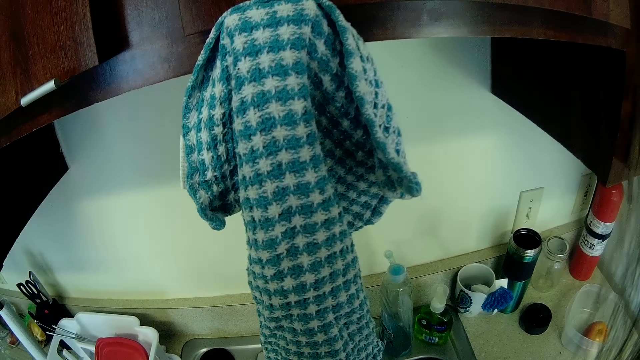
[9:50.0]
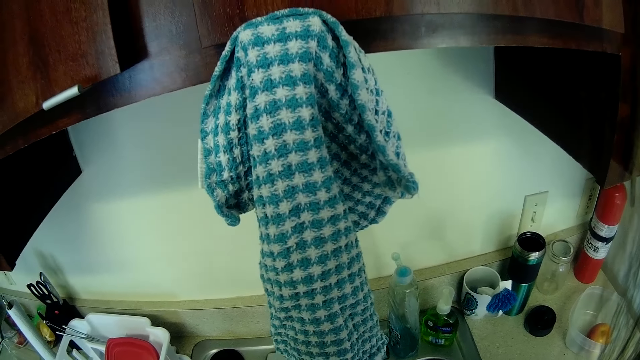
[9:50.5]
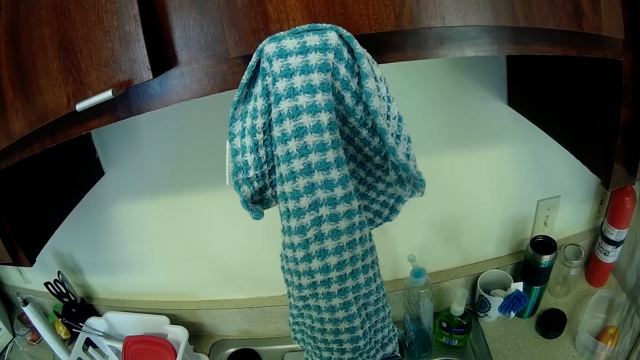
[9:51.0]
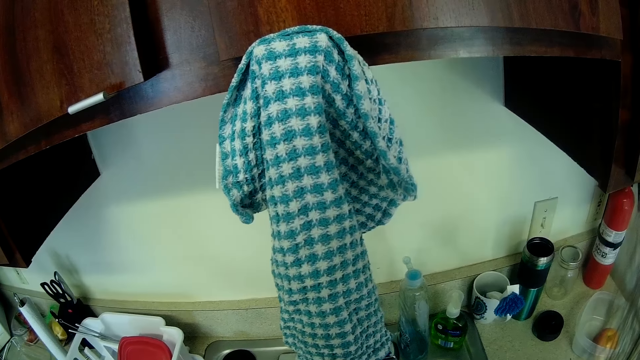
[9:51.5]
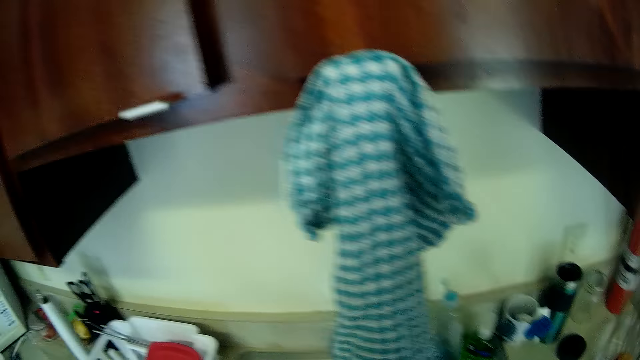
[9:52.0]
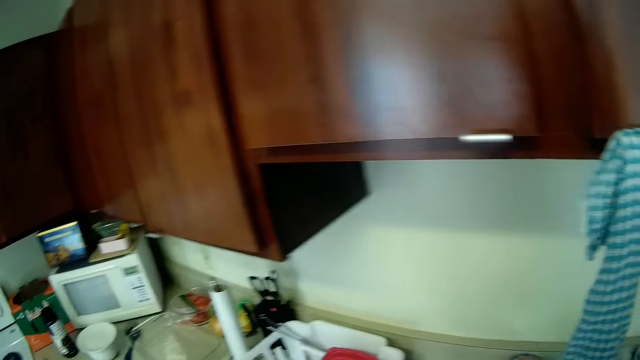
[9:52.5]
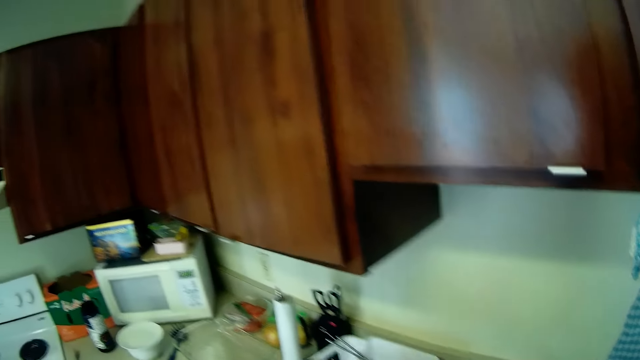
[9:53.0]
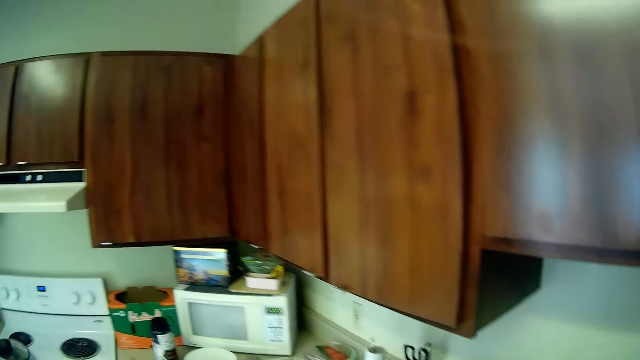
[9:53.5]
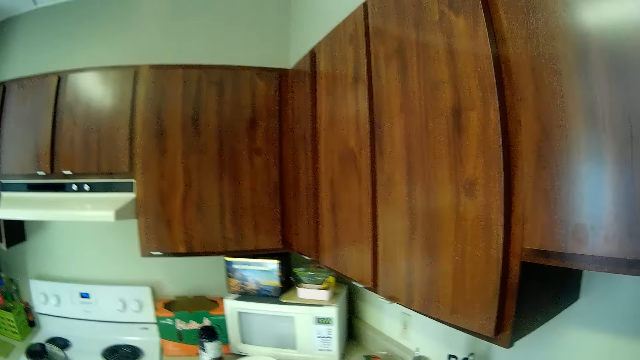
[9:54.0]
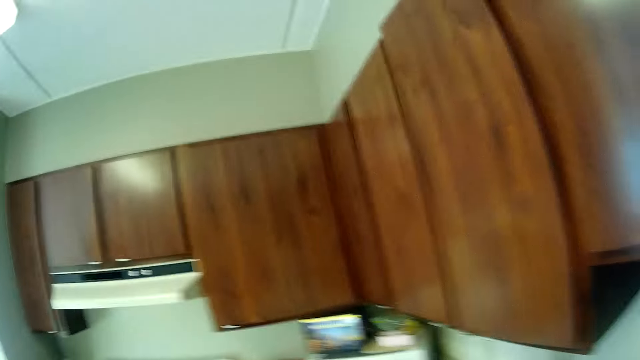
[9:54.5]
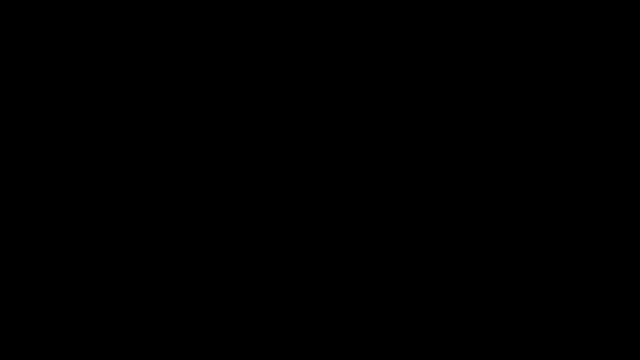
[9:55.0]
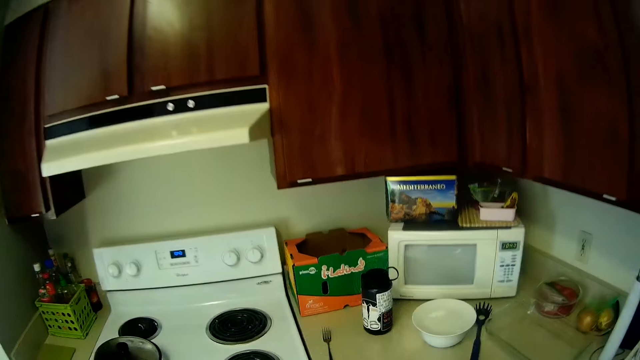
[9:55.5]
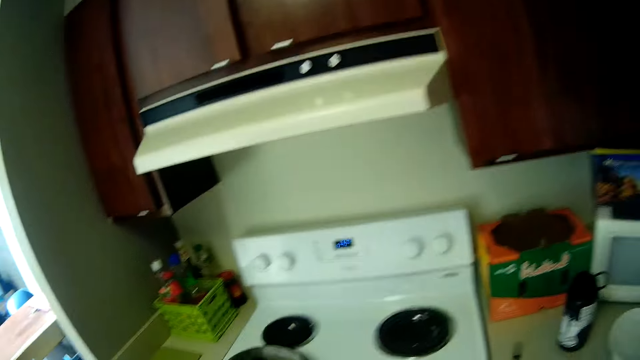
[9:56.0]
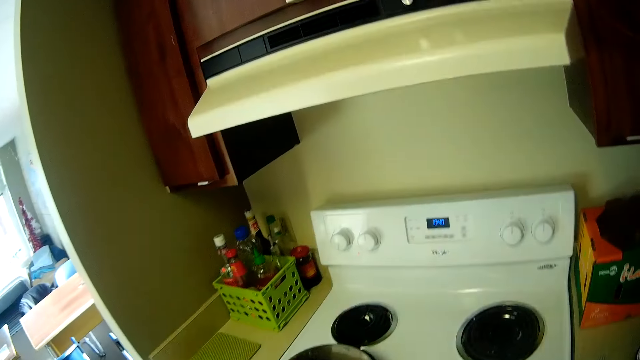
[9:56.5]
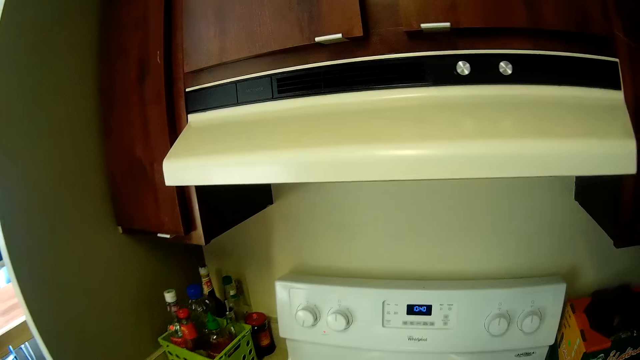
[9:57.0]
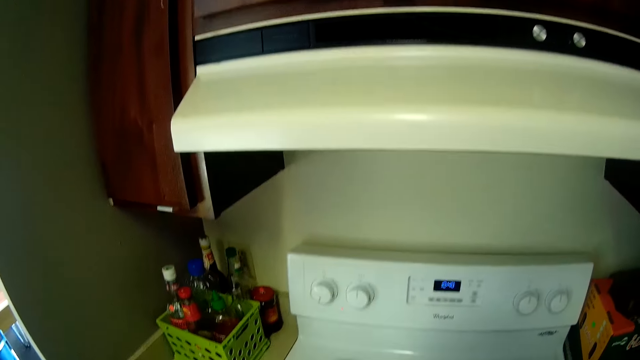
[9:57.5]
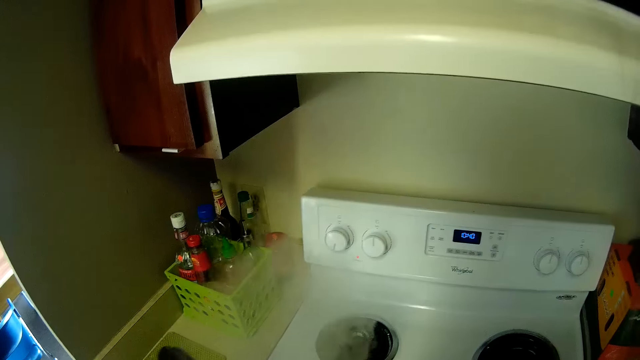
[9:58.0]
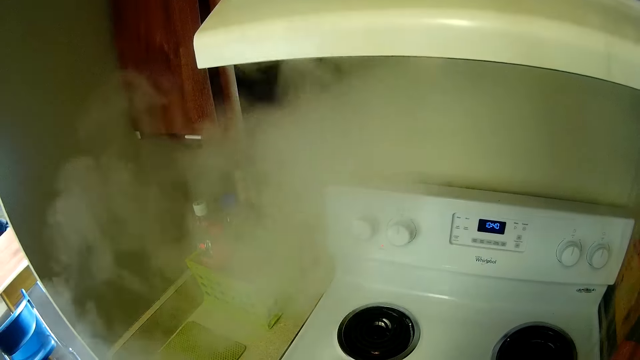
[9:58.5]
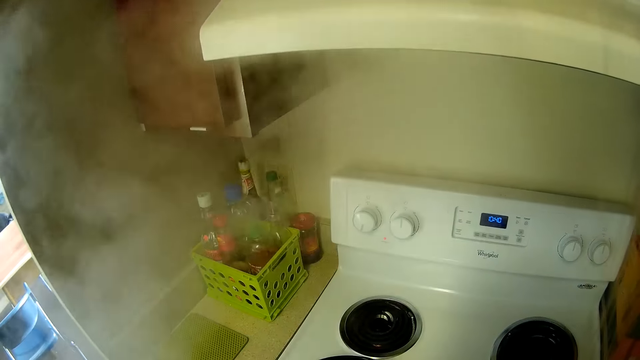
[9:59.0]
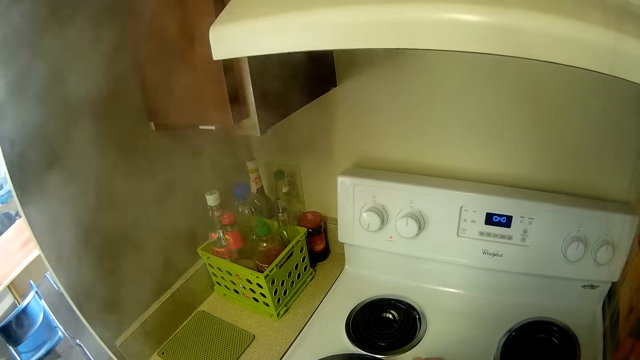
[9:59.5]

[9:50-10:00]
The camera wearer turns towards a cooker in the kitchen. They walk around the kitchen. They lift up a cover from a pot on the cooker.

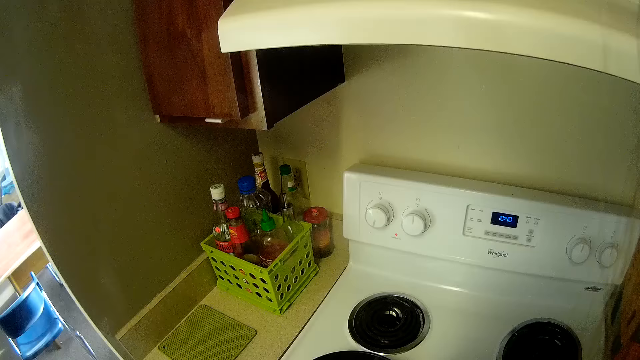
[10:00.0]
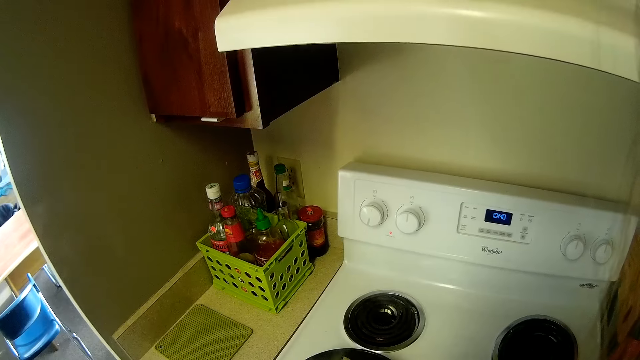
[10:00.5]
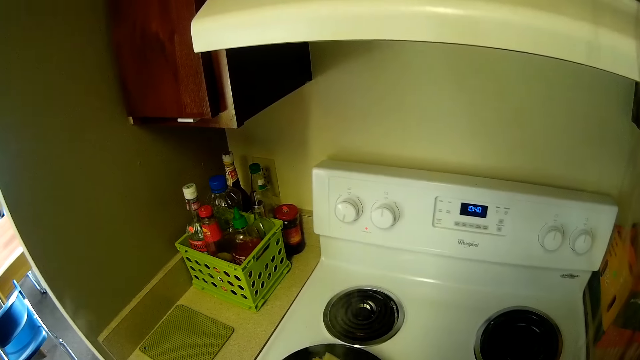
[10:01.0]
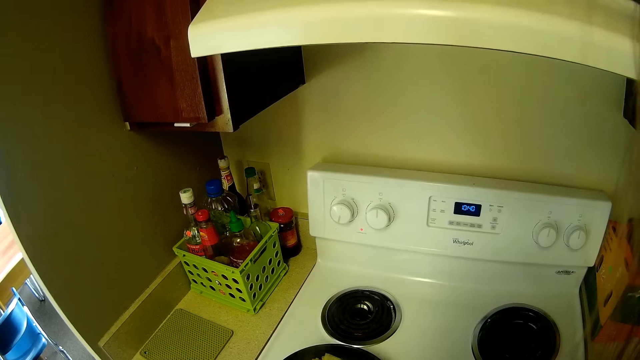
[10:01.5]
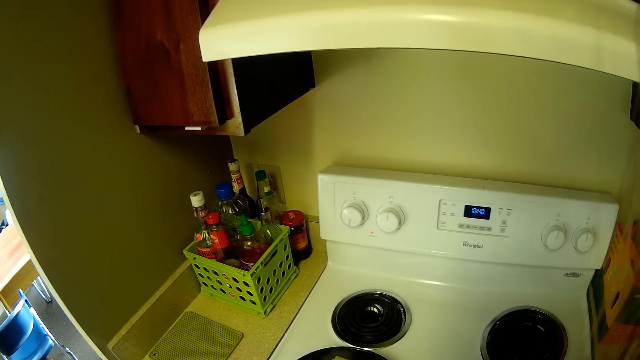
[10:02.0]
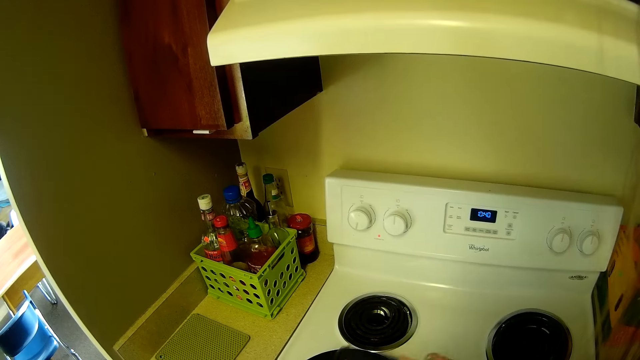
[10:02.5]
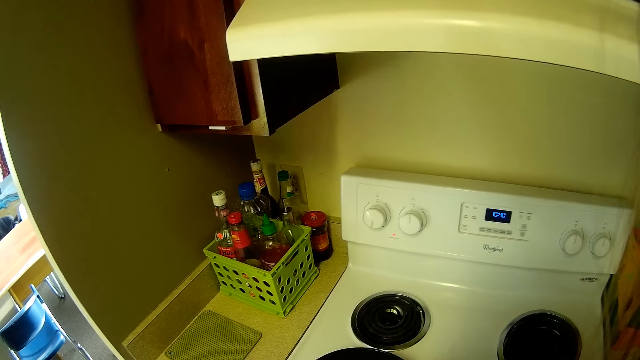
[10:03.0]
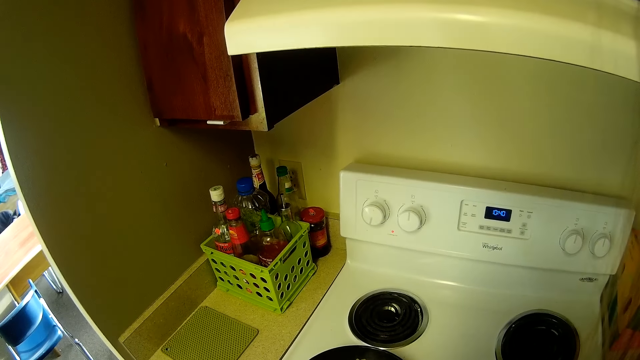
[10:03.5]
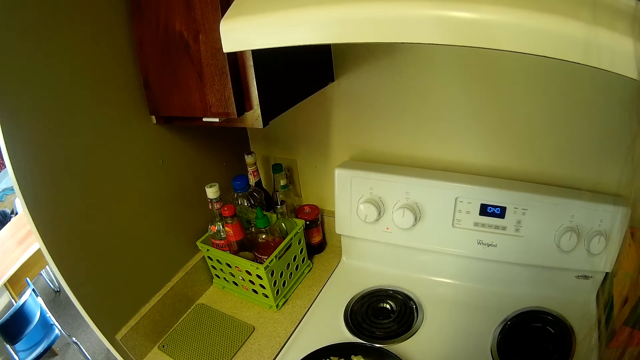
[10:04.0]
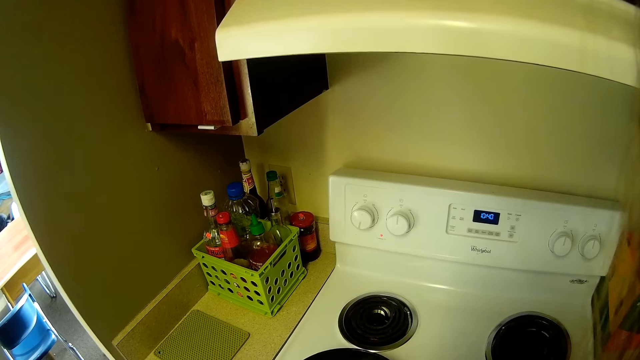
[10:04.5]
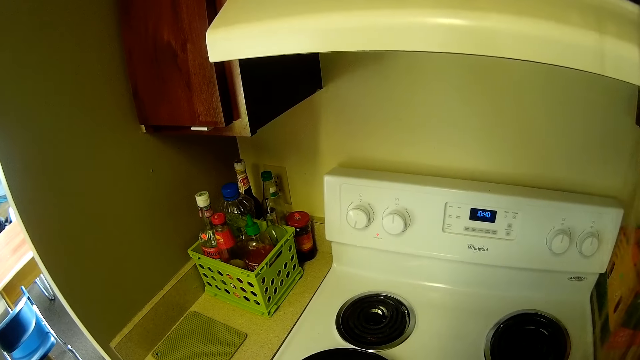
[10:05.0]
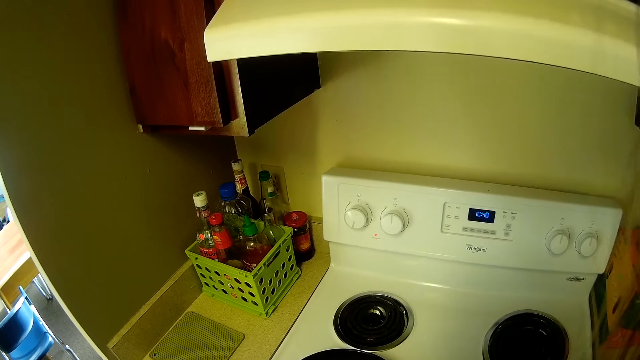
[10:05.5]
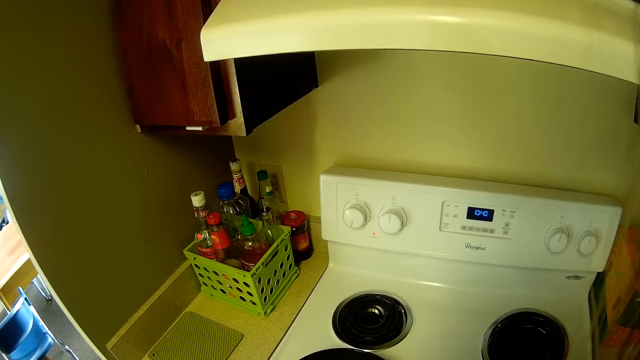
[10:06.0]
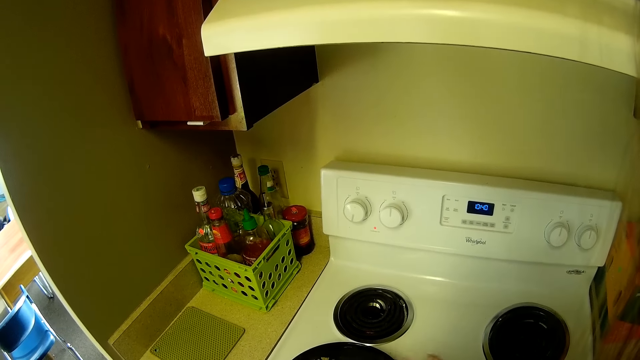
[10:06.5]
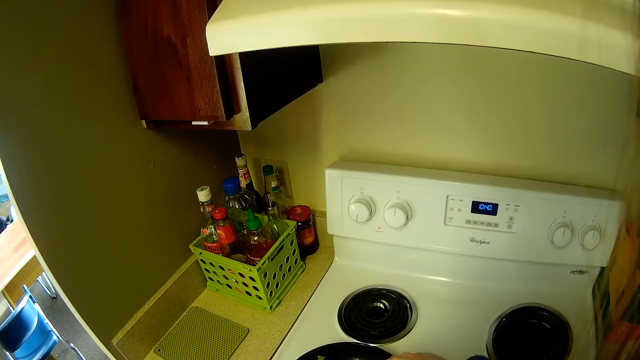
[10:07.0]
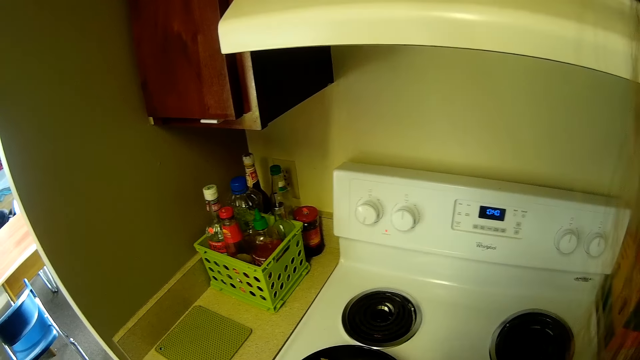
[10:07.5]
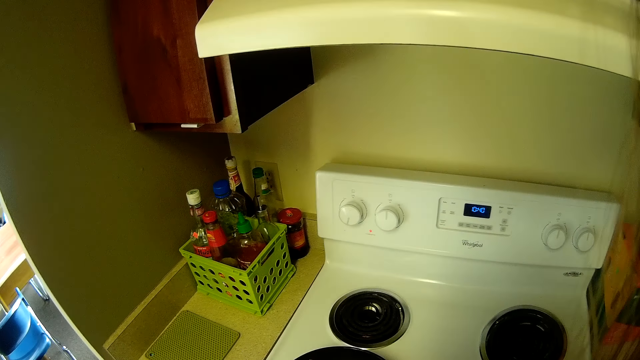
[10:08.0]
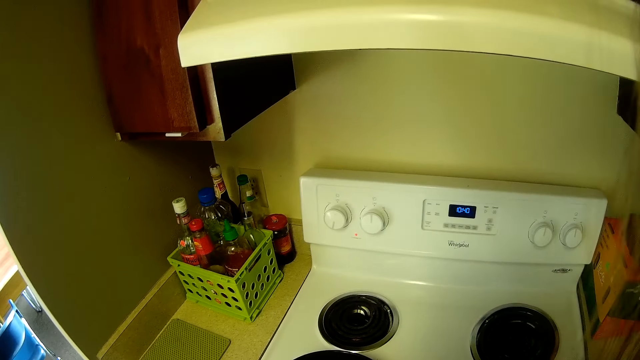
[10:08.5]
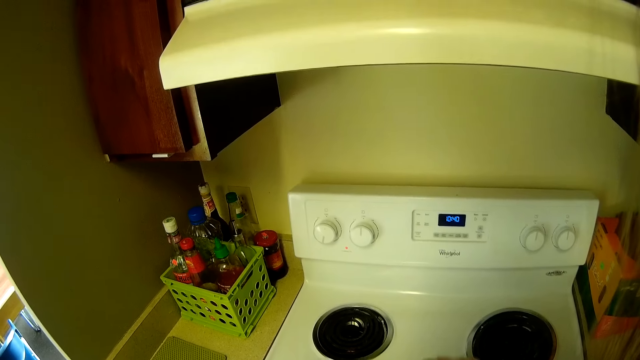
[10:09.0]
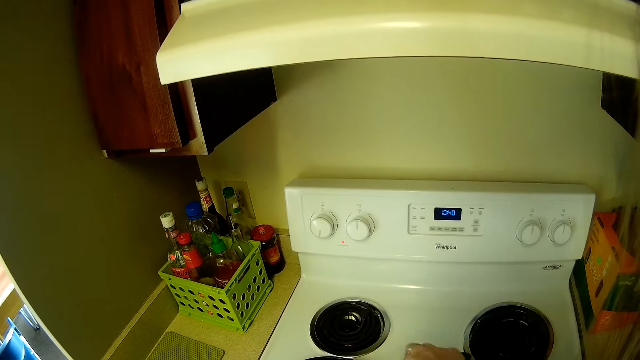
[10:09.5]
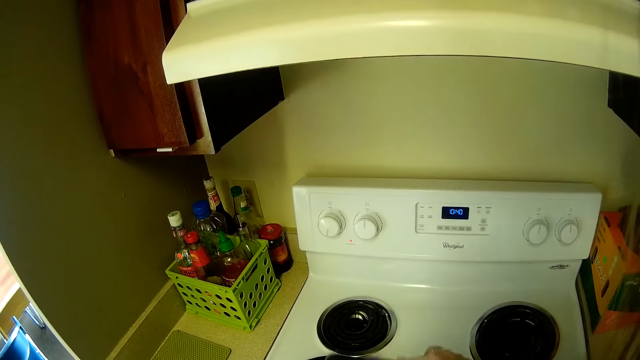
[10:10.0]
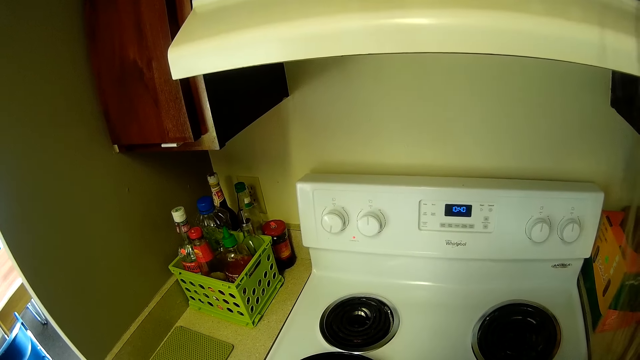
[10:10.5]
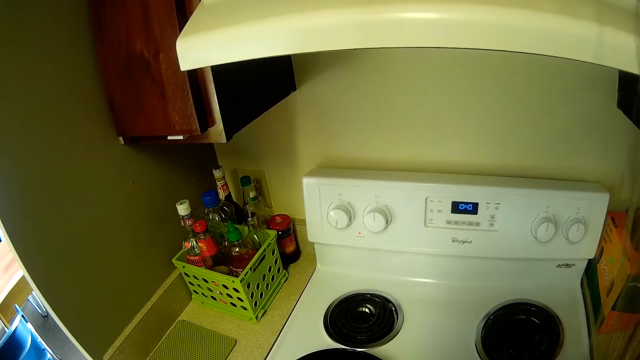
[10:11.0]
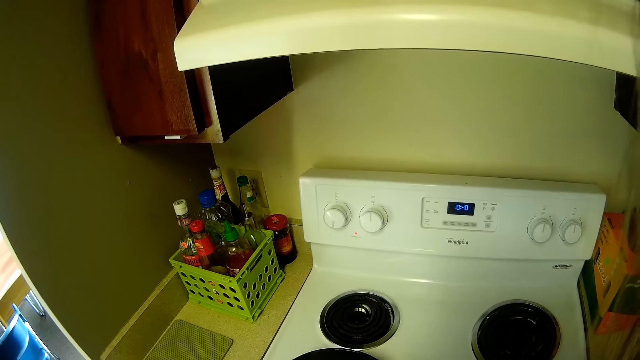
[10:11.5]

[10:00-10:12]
The camera wearer stirs the food in the pot with a spoon.
